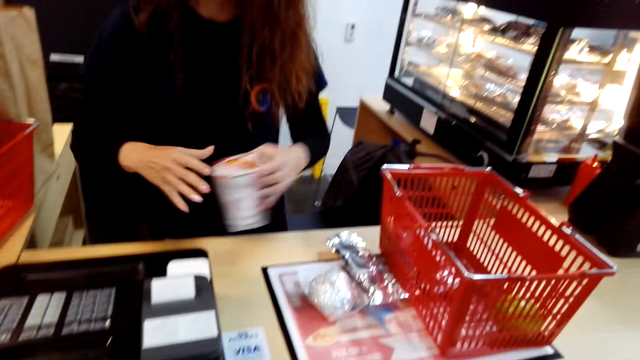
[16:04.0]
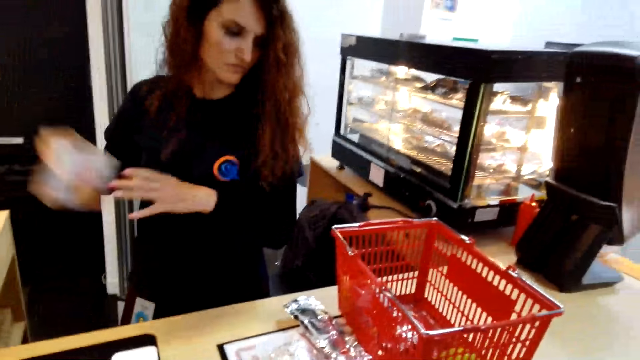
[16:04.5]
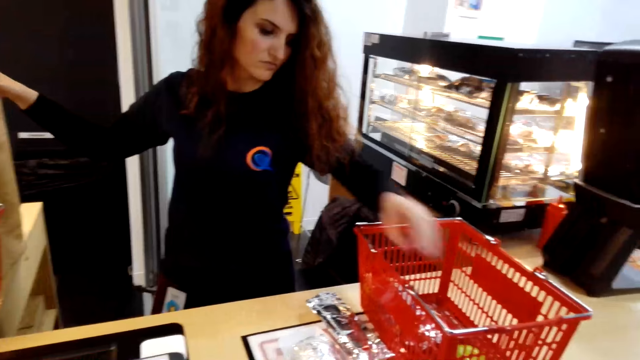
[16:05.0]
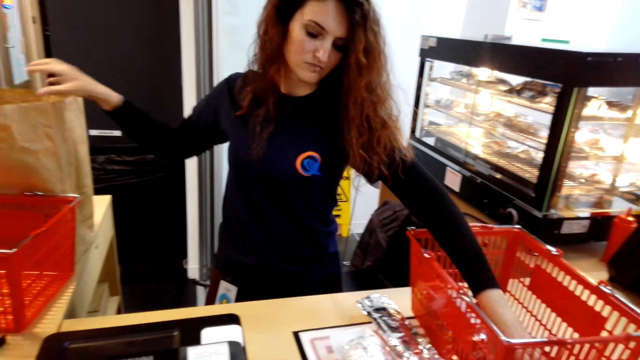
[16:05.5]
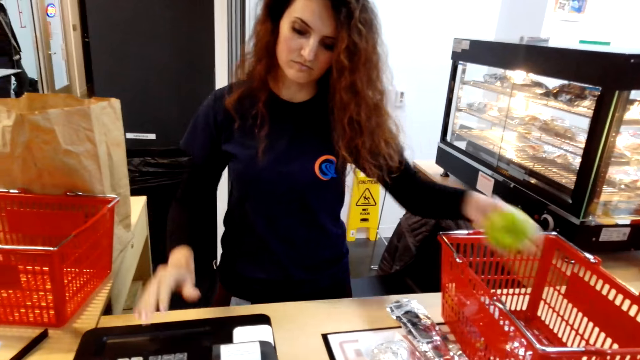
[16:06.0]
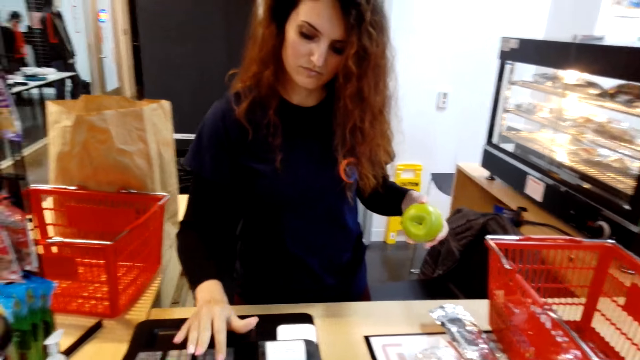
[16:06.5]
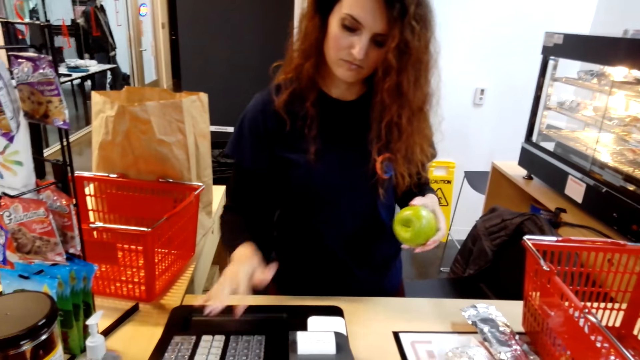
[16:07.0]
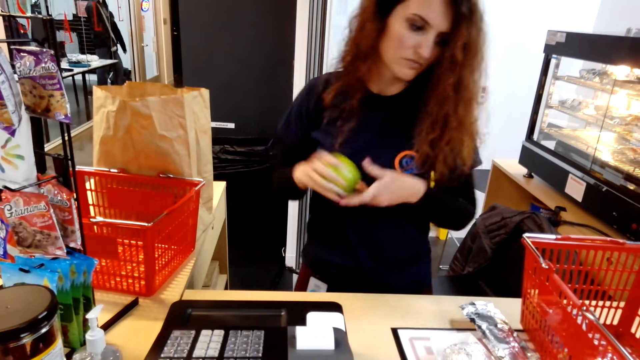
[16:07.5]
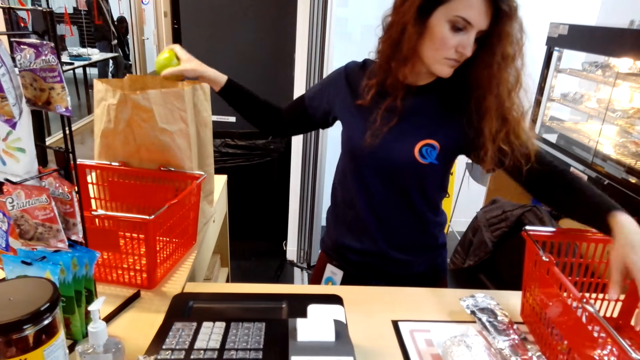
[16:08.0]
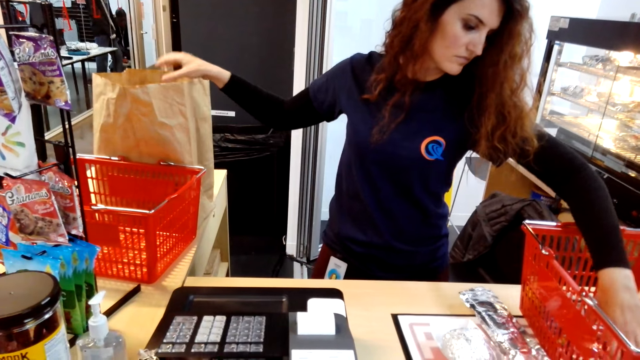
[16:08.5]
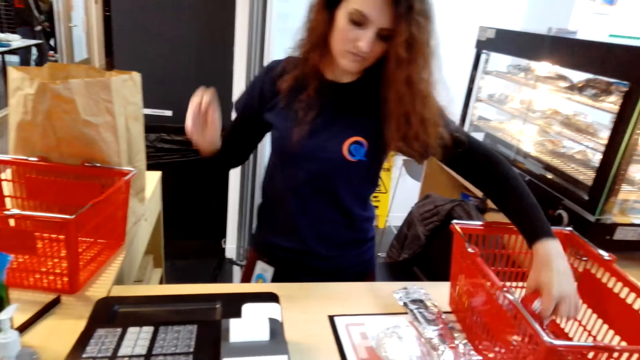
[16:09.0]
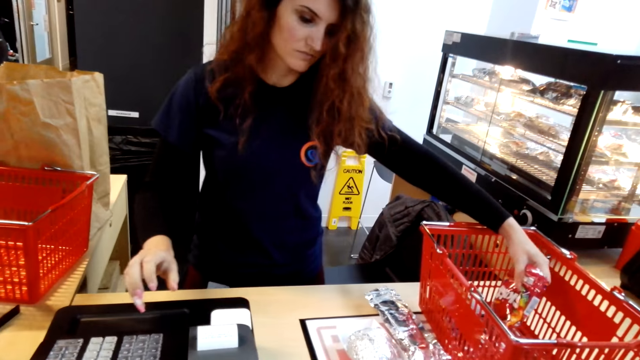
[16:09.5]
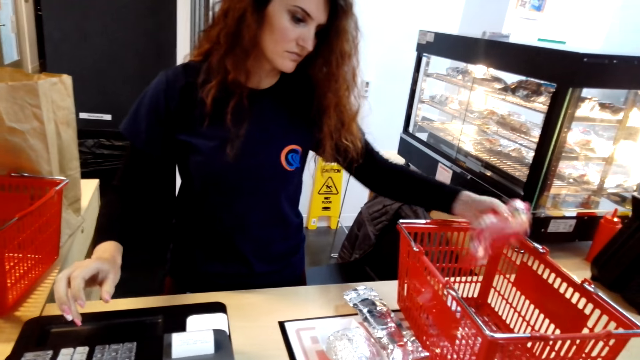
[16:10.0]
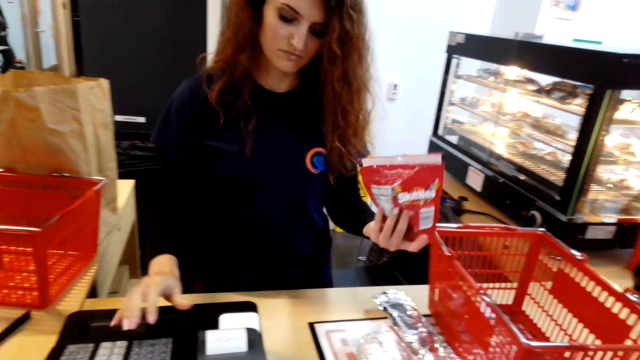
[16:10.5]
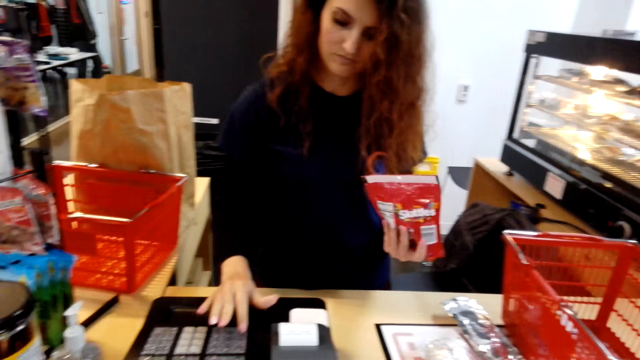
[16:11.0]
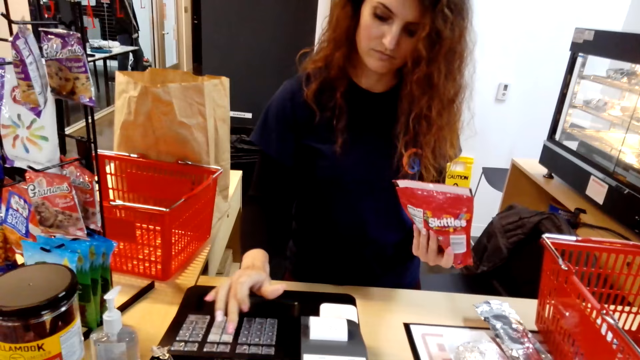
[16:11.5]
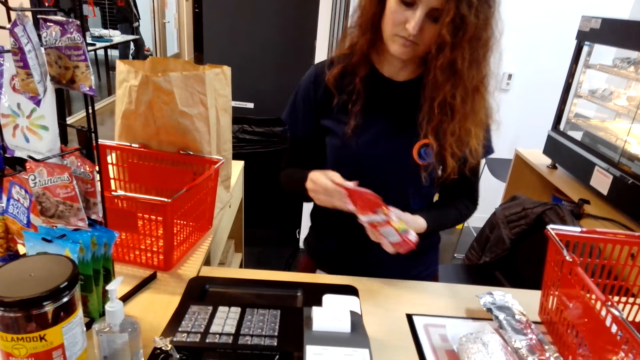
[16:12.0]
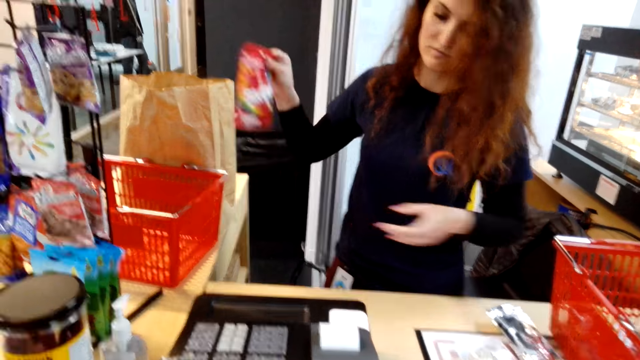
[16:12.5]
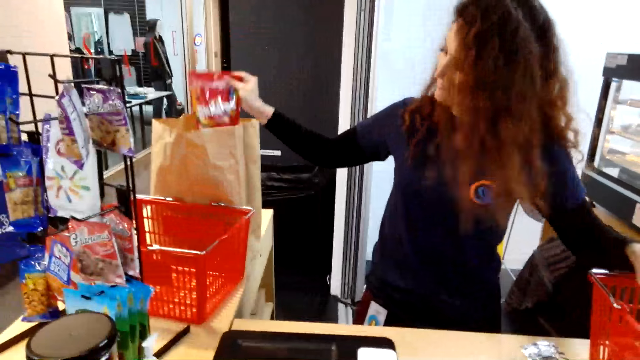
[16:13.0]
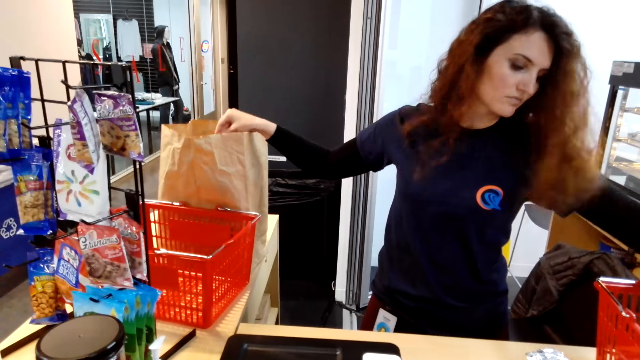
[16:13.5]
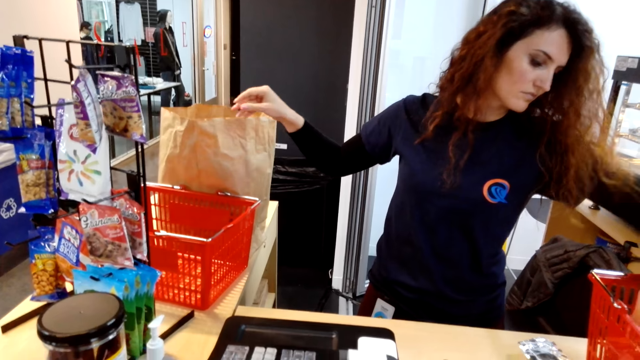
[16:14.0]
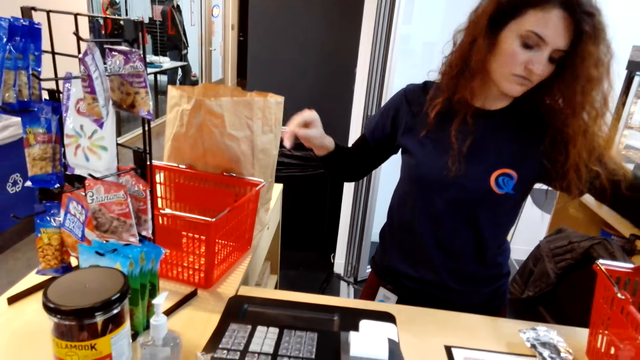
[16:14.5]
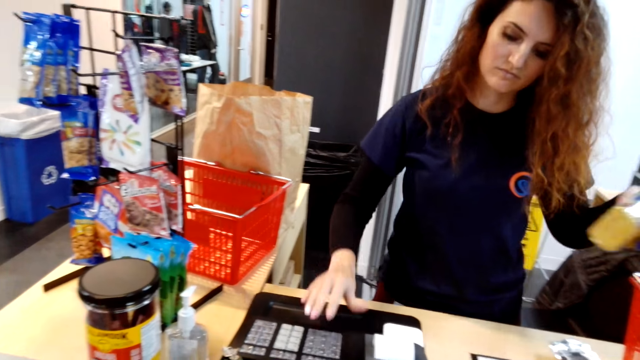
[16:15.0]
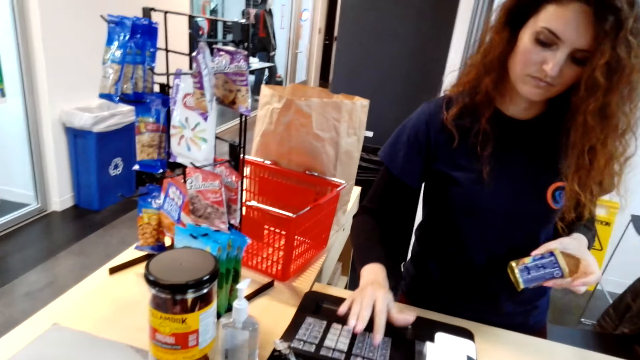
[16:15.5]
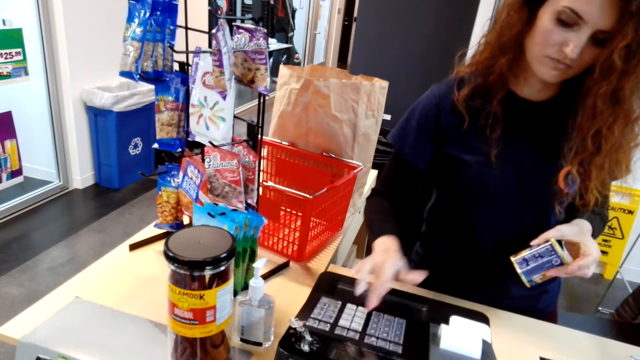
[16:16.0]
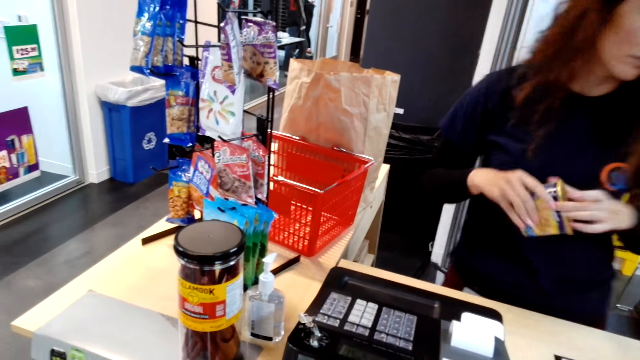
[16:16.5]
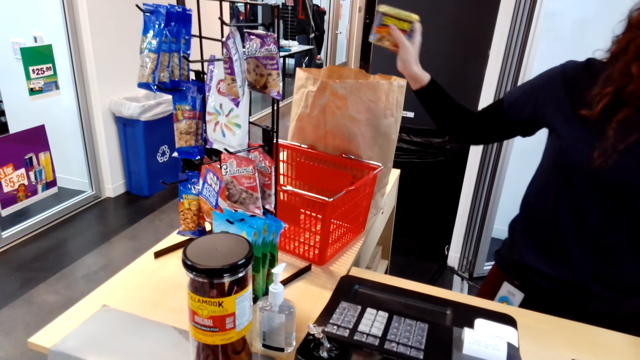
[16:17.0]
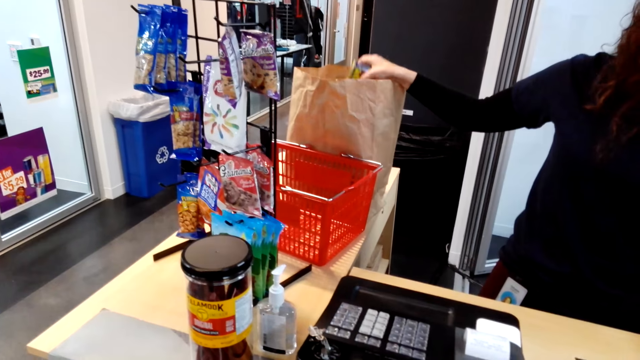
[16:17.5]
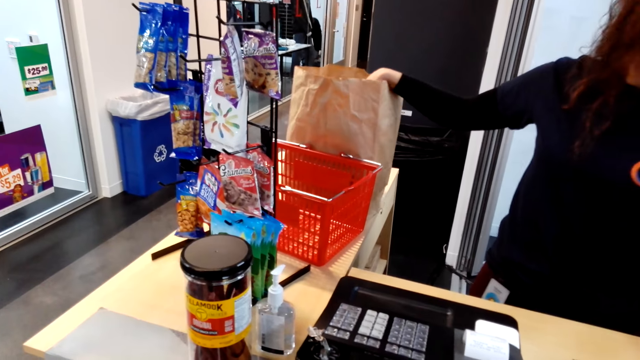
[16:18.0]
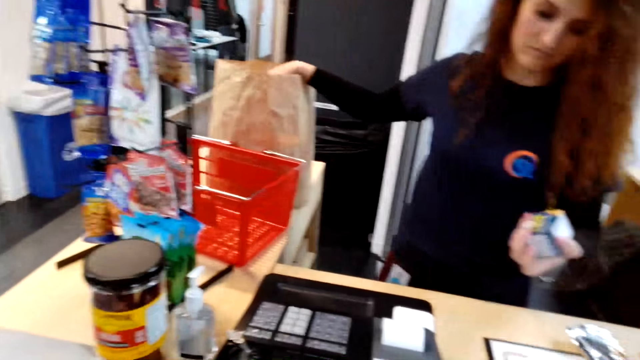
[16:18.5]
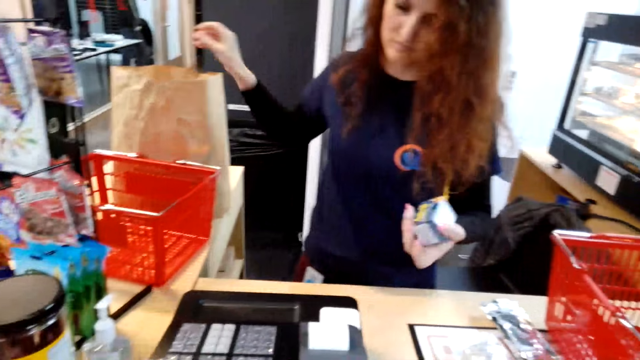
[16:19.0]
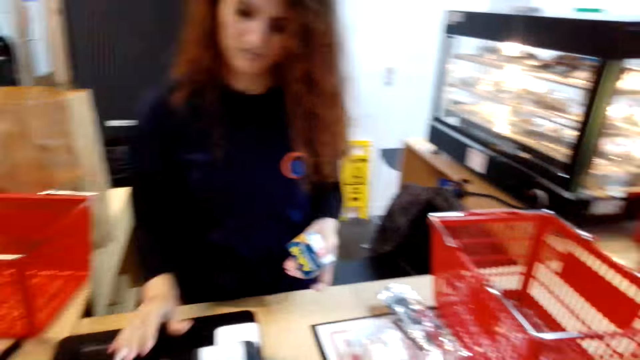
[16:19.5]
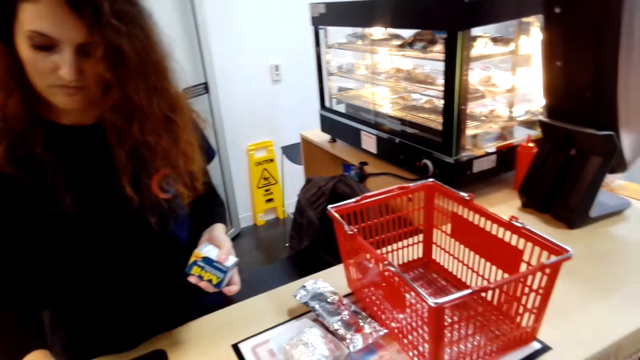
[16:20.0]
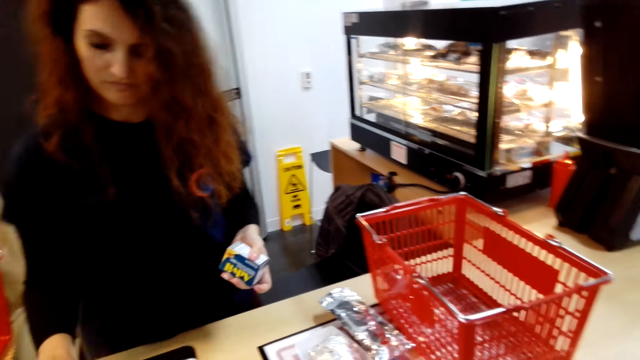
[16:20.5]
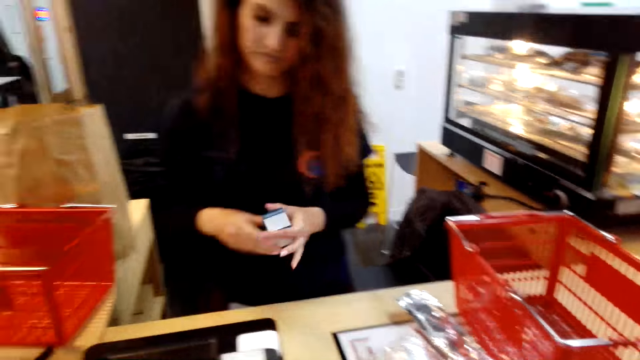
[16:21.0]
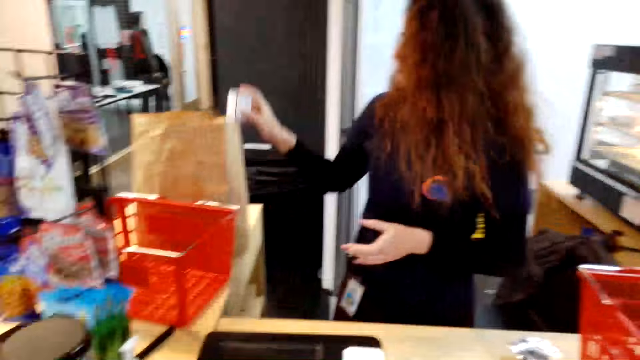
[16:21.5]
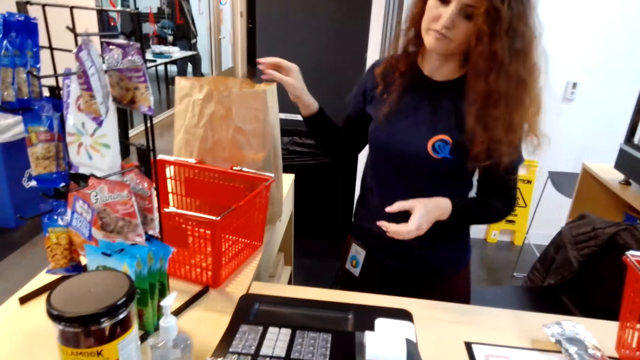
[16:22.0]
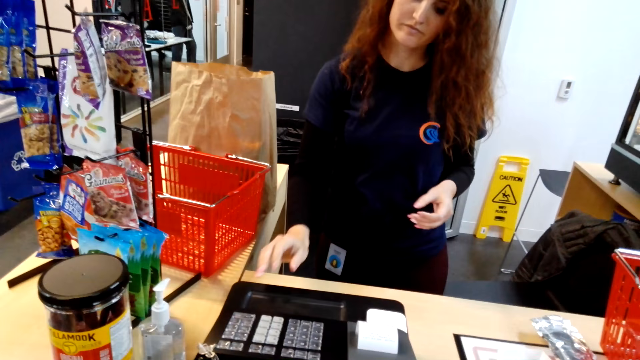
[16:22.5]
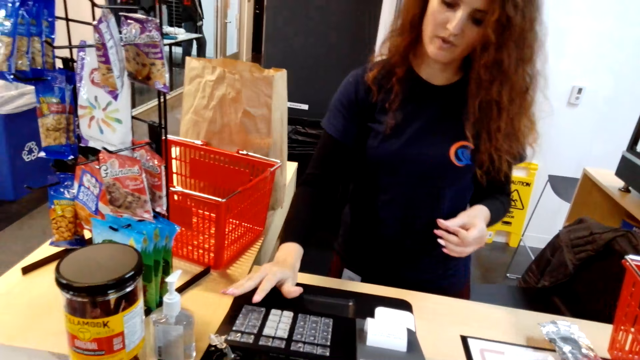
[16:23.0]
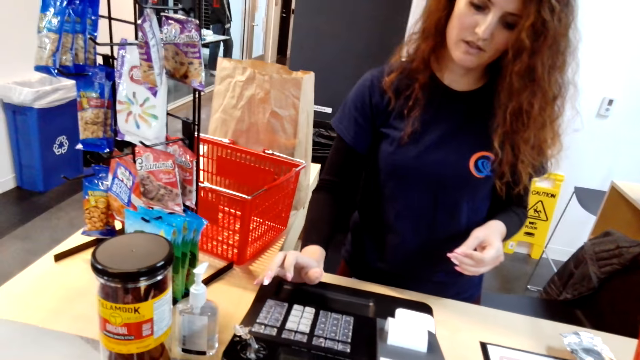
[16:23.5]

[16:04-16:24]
The cashier passes something to the right hand, puts something in the shopping bag, picks an apple, uses the calculator, passes something to the right hand, puts something in the shopping bag, picks something, uses the calculator, passes something to the right hand, puts something in the shopping bag, picks something, uses the calculator, passes something to the right hand, puts something in the shopping bag, holds something, uses the calculator, passes something to the right hand, puts something in the shopping bag and uses the calculator. The cashier operates the cash register machine.
